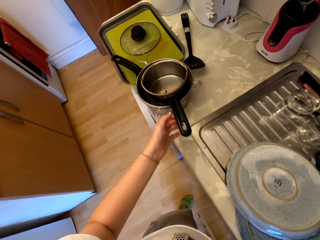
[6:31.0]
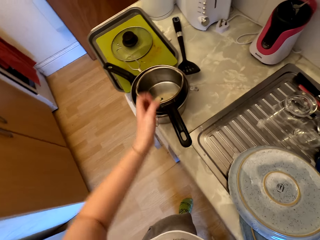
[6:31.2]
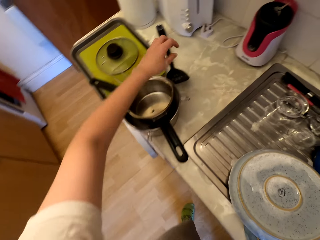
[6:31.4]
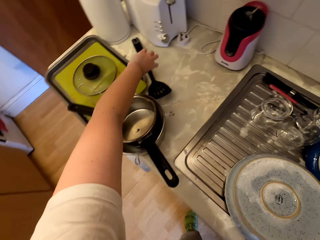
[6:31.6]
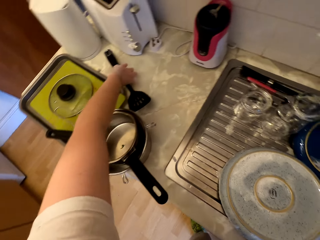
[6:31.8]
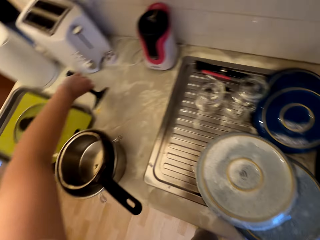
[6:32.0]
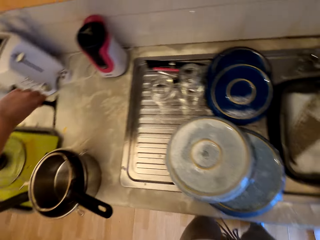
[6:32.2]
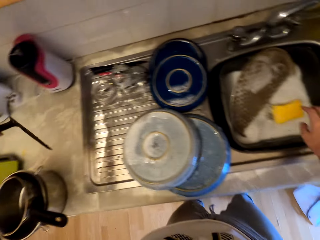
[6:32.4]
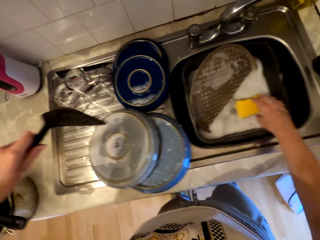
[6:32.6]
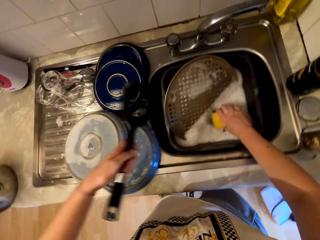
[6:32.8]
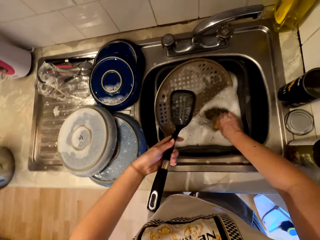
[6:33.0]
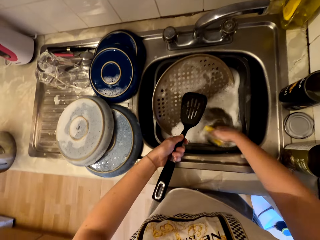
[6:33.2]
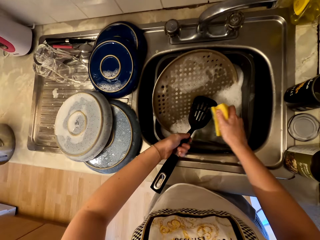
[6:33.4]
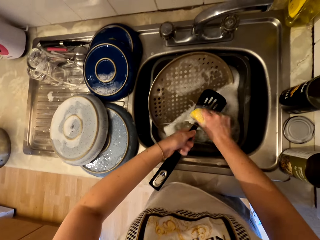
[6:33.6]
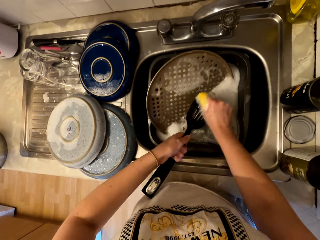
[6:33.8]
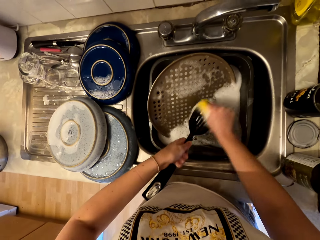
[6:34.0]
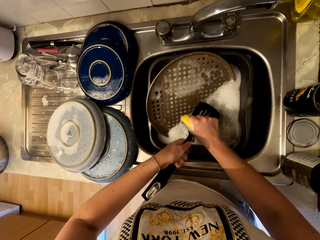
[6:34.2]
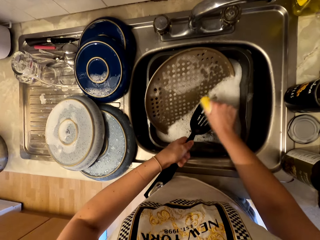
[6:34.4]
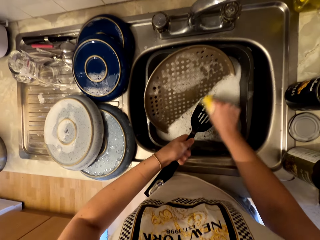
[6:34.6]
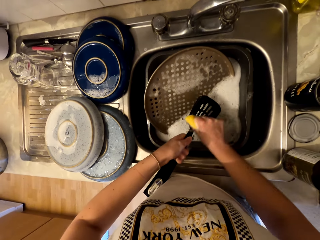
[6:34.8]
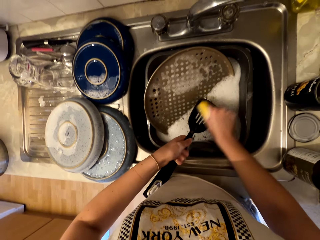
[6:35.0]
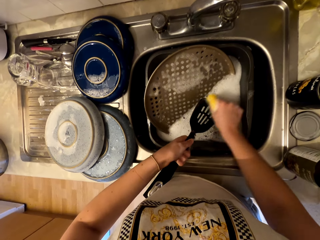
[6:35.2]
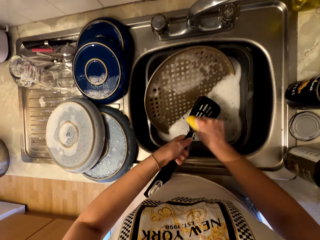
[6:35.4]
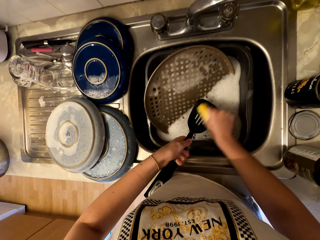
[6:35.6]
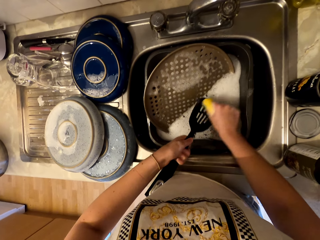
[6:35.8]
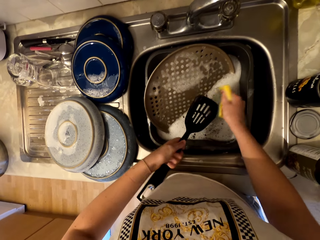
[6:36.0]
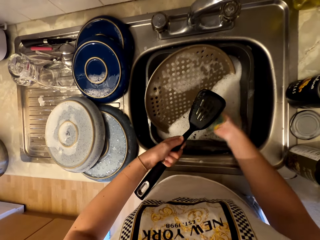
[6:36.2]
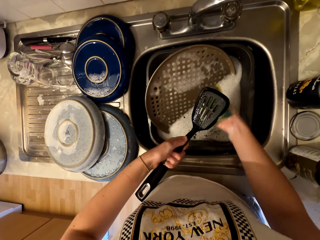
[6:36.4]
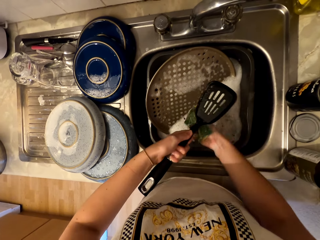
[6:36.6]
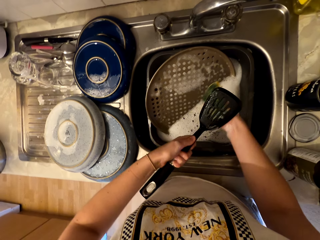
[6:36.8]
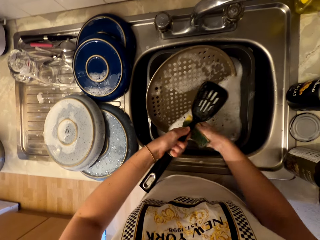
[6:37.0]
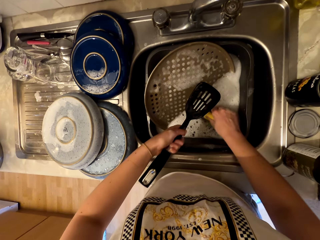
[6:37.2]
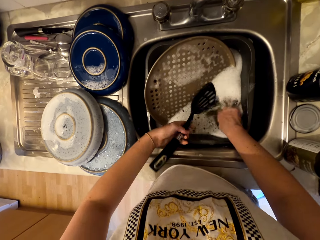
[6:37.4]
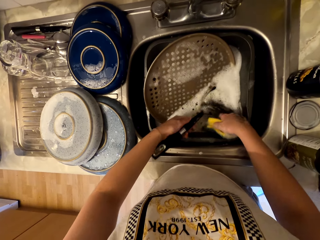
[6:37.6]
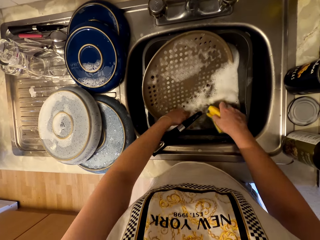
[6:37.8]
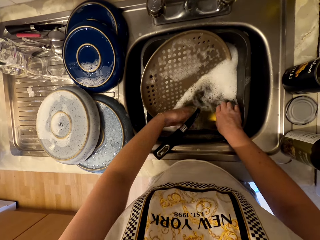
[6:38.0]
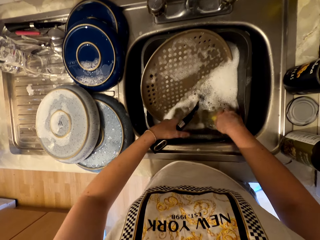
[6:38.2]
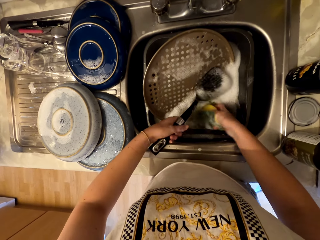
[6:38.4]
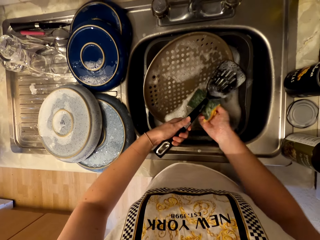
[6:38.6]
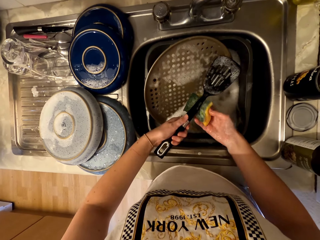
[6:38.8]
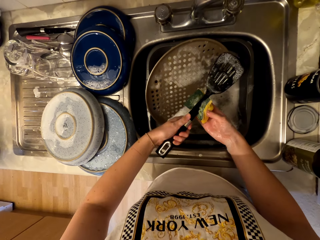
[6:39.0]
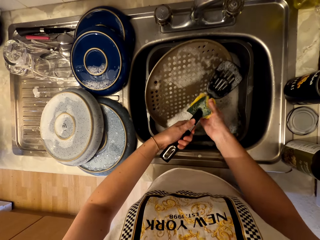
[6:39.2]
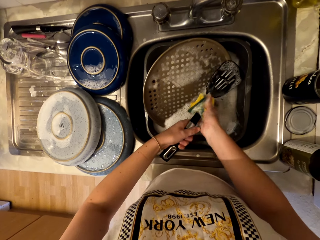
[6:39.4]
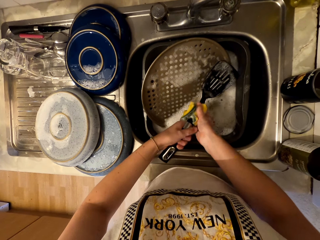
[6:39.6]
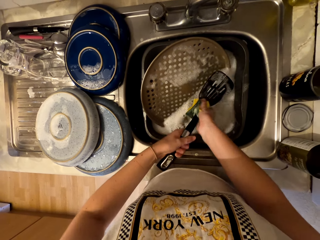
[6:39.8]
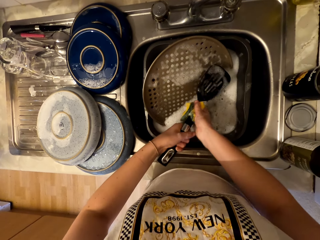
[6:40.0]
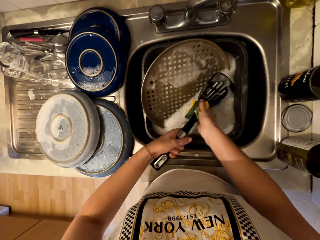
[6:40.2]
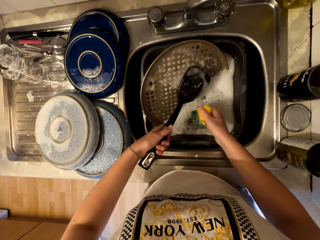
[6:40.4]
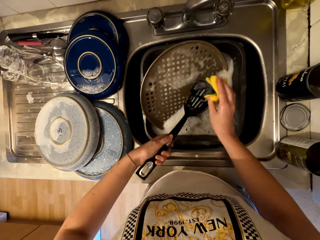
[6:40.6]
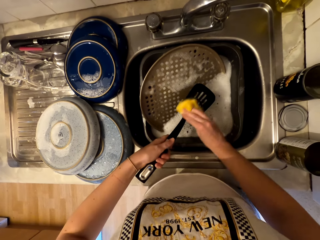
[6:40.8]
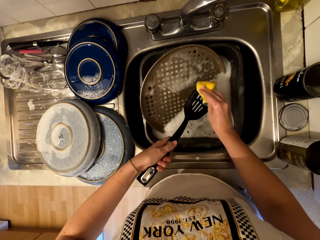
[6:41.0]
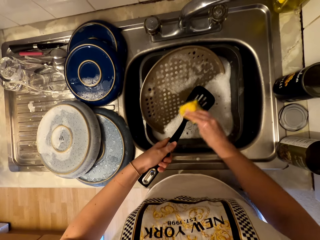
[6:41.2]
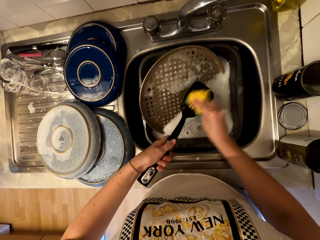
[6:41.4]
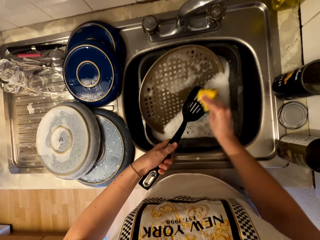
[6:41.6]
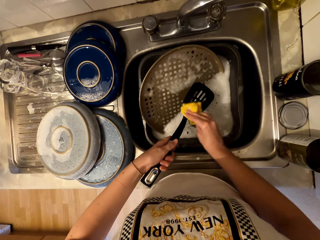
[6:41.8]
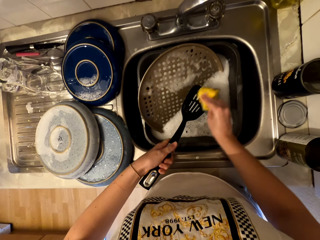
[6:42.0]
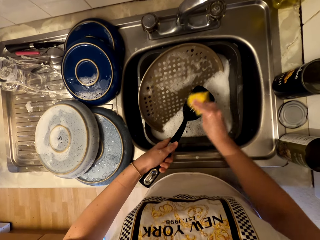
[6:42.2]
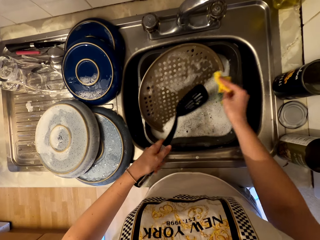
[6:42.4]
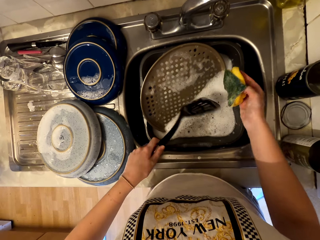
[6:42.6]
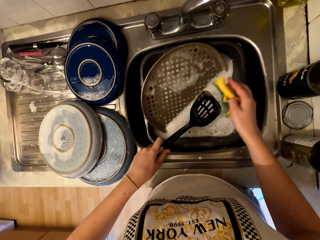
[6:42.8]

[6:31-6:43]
The camera wearer picks up a spatula or cooking spoon from the counter. They pick up the sponge from the sink water. They wash the spatula in the sink with the sponge.

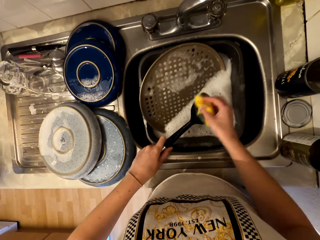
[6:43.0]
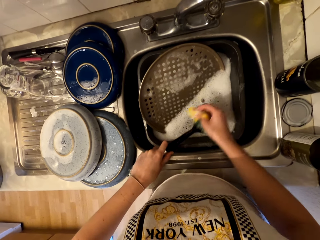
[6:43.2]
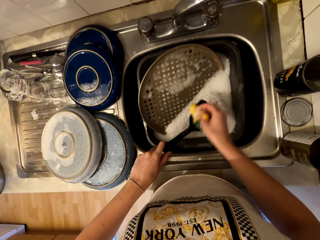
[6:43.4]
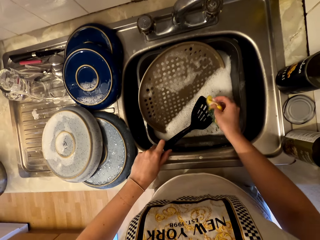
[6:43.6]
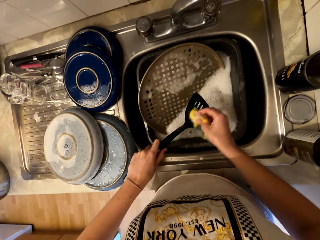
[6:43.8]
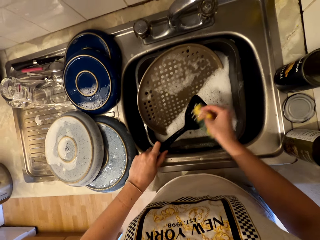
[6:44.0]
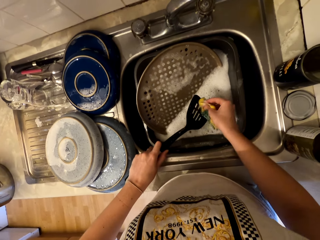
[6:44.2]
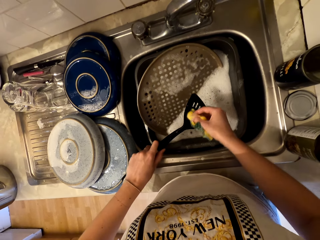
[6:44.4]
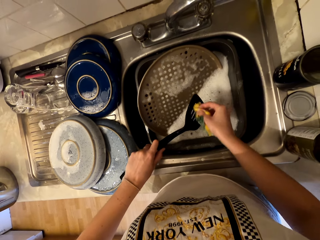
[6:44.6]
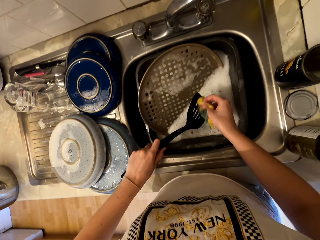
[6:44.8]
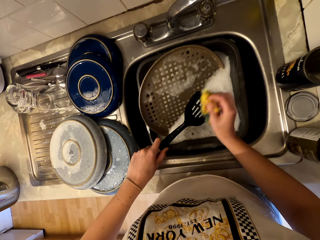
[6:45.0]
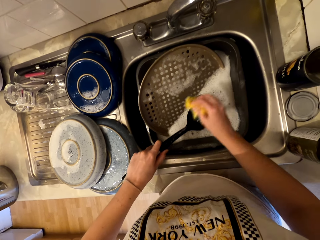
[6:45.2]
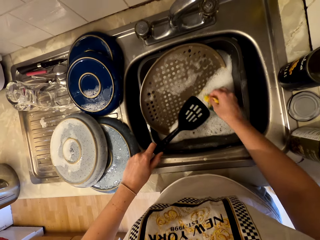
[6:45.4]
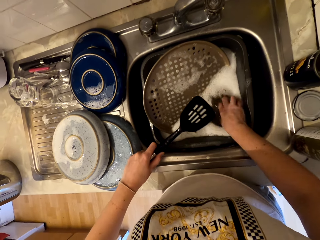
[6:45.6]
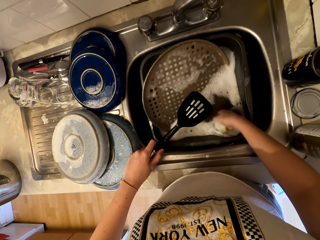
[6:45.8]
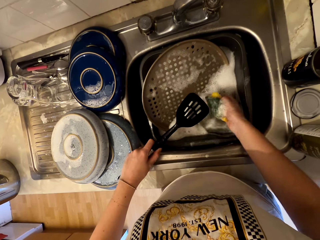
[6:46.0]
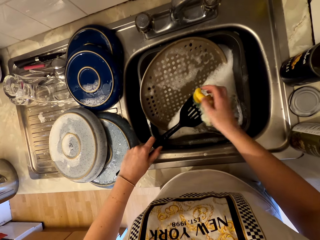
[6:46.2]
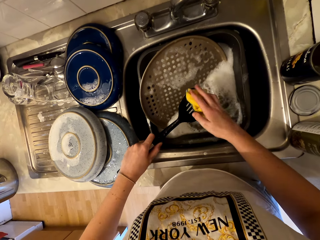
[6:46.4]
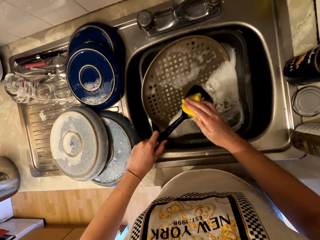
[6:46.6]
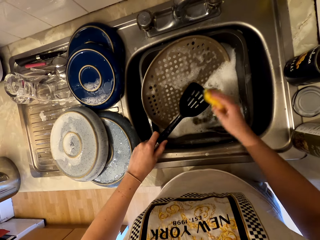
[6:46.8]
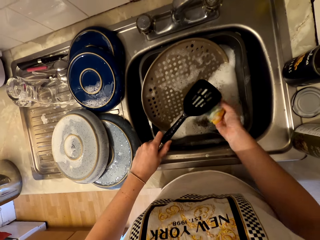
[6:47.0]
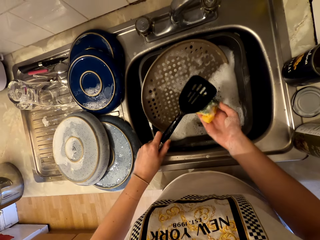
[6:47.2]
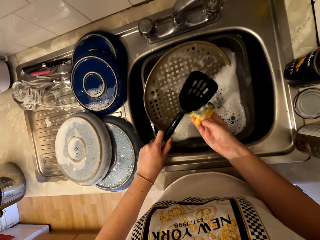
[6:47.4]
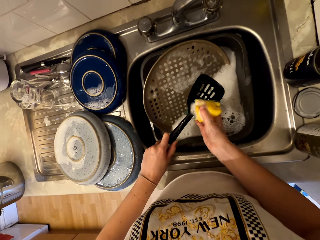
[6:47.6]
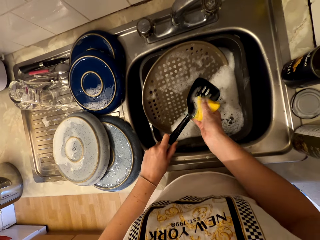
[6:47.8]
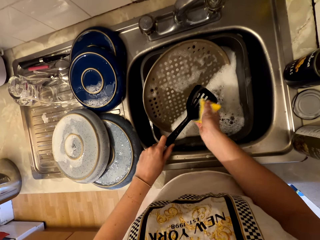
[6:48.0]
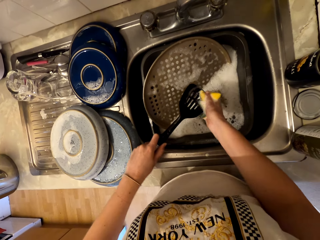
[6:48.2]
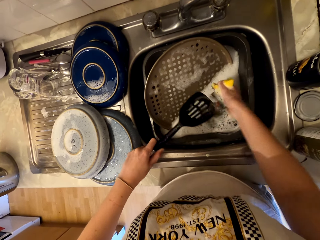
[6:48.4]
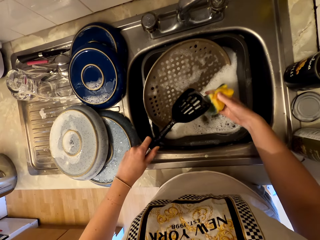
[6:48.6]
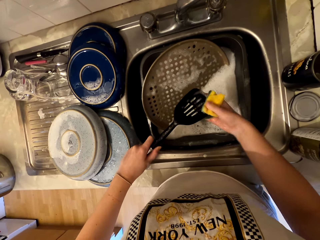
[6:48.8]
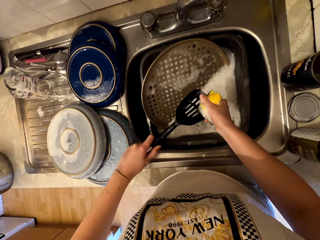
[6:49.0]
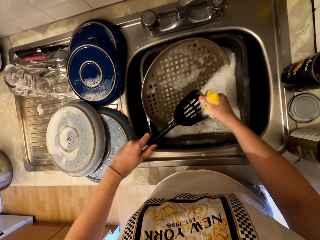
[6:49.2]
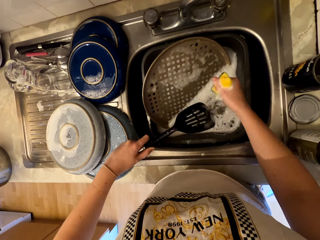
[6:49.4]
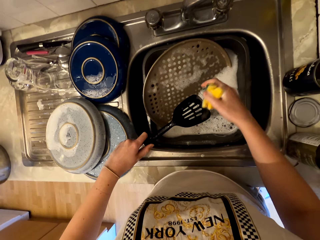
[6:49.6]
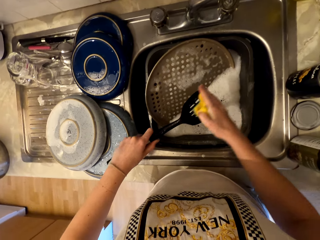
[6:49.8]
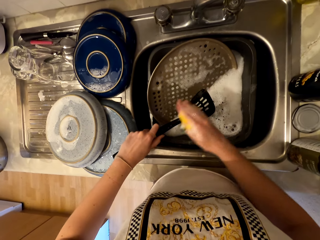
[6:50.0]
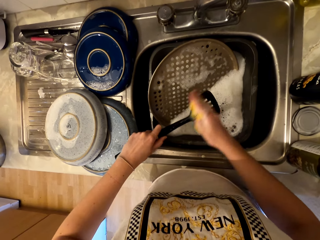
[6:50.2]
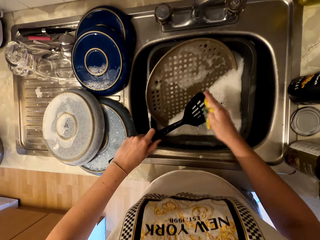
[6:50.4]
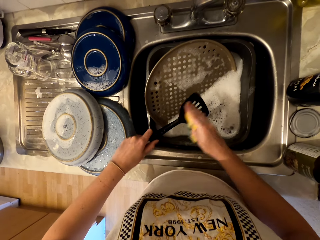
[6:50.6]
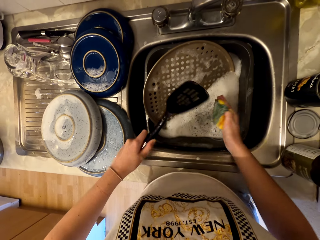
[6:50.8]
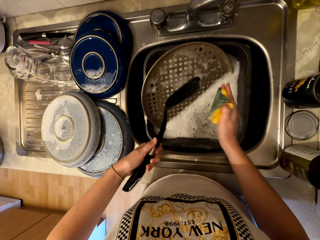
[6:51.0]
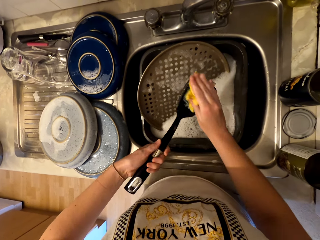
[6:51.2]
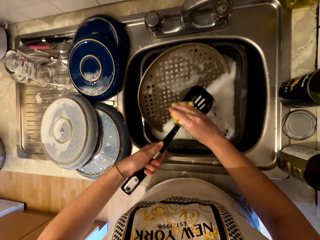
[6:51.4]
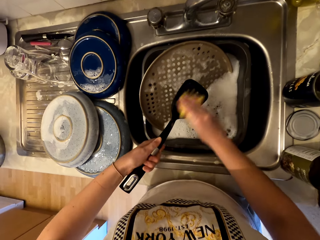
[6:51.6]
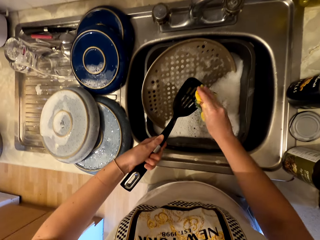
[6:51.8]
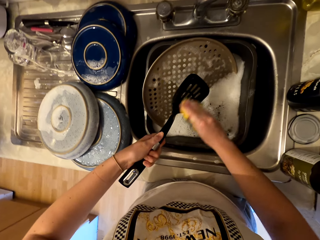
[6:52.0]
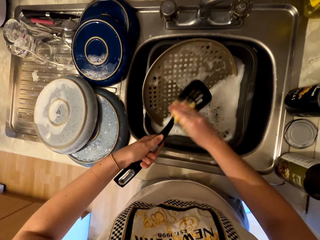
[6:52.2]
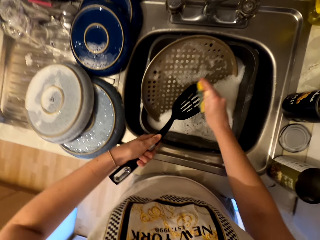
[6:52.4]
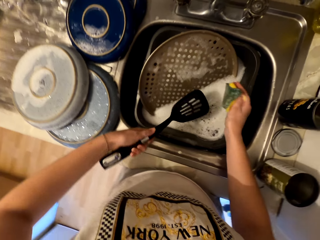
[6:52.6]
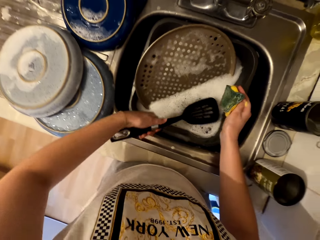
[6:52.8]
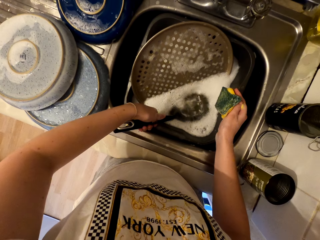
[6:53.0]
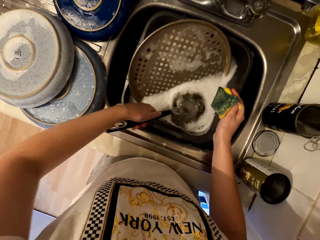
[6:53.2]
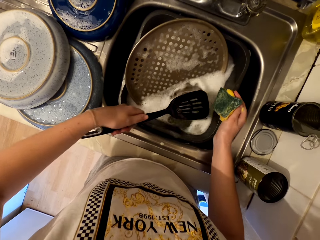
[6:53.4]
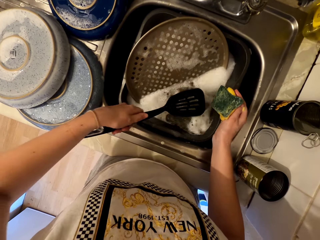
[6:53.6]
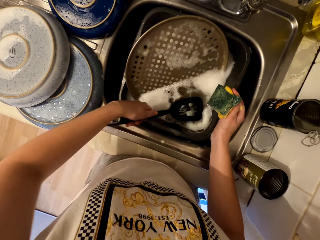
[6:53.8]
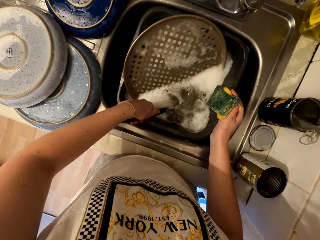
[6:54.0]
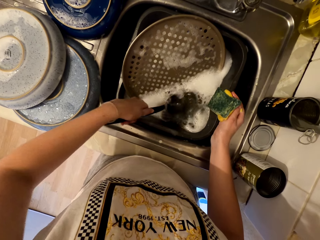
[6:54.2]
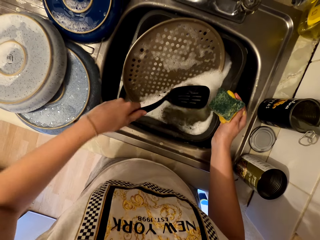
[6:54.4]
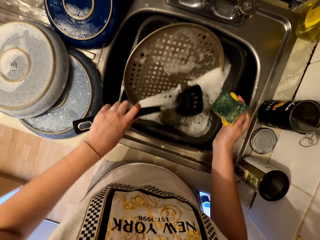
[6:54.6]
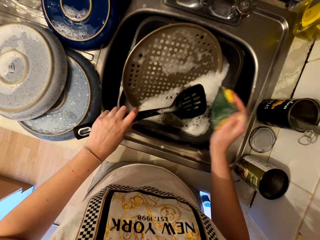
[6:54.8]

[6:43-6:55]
The camera wearer dips the cooking spoon in water.
